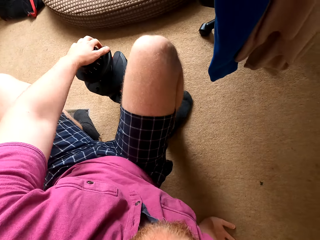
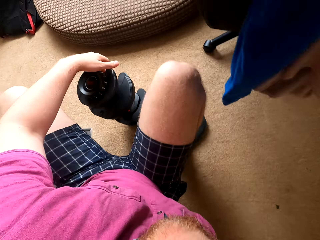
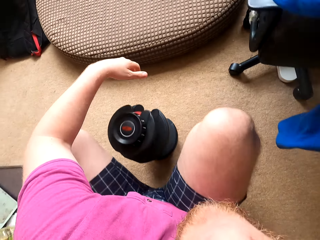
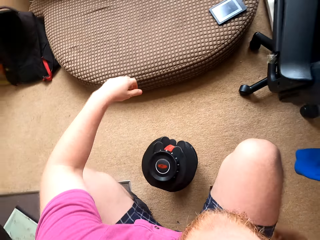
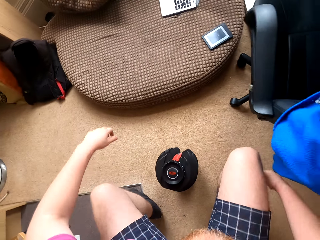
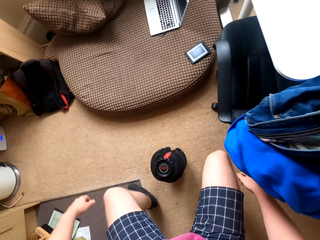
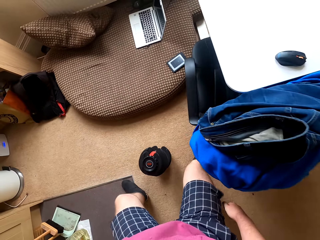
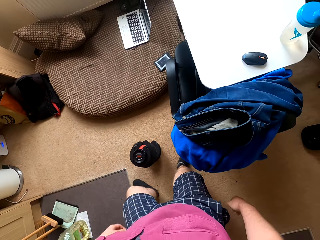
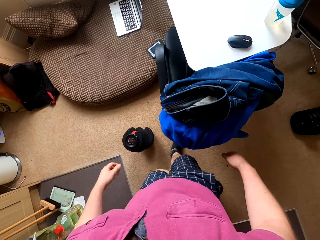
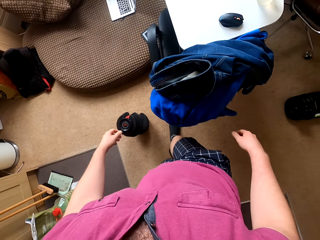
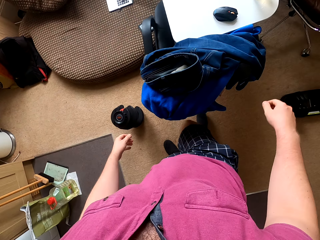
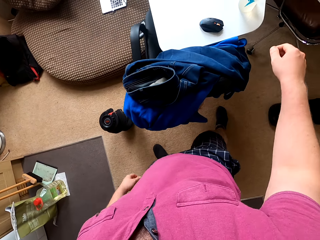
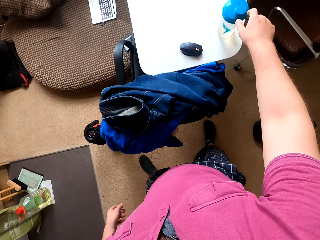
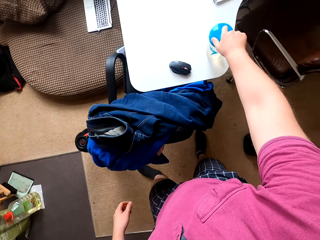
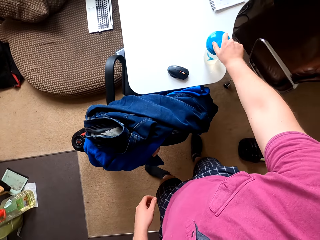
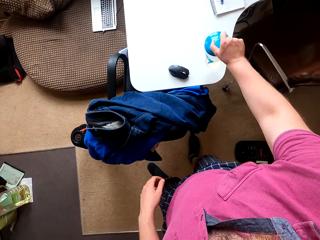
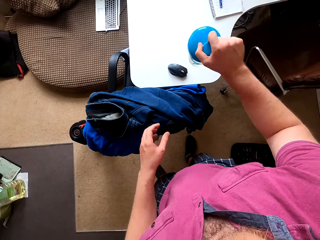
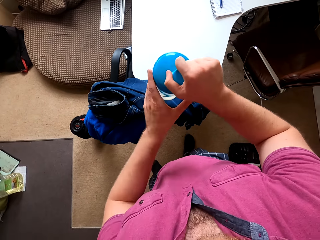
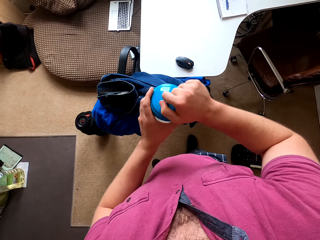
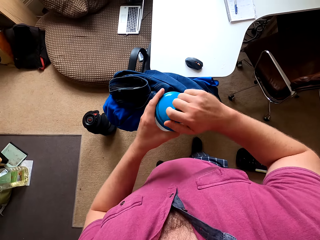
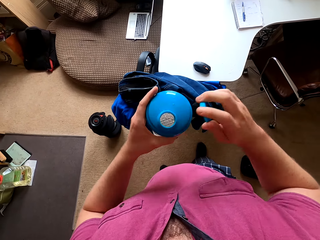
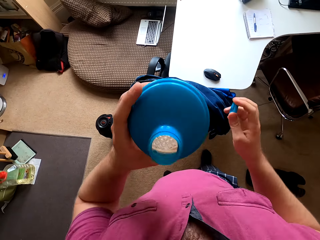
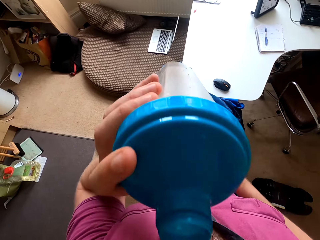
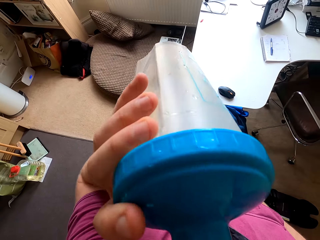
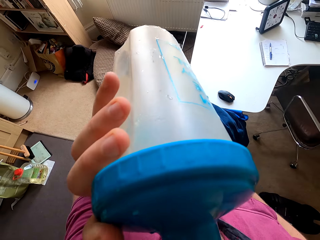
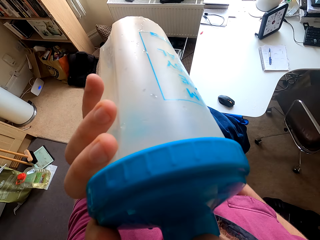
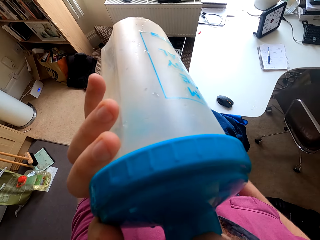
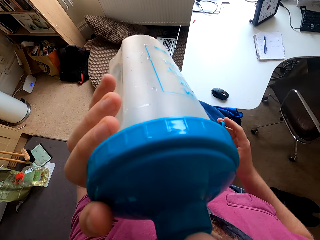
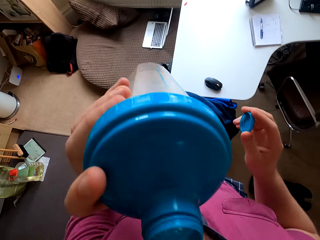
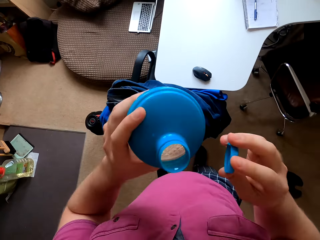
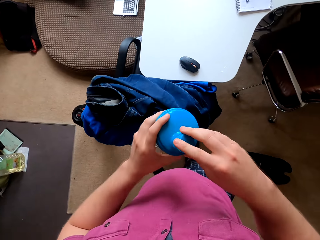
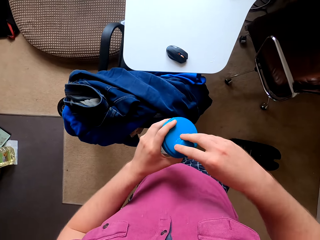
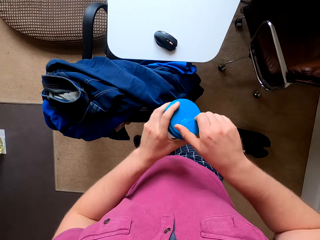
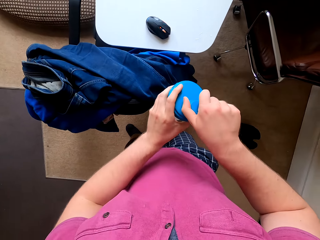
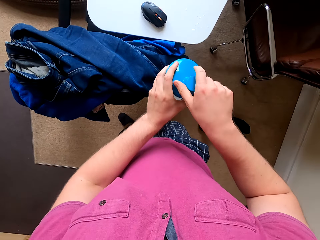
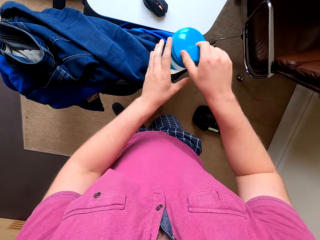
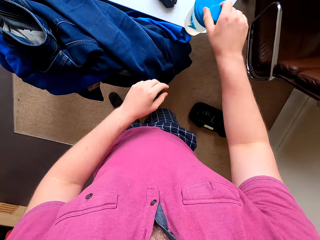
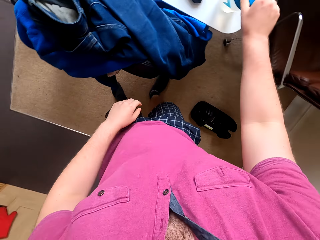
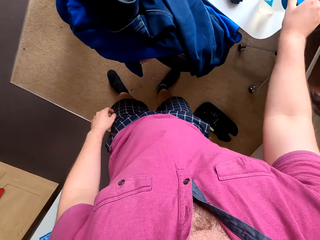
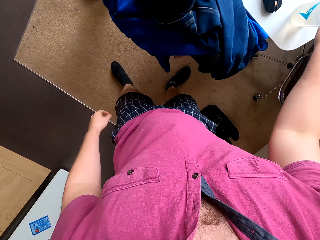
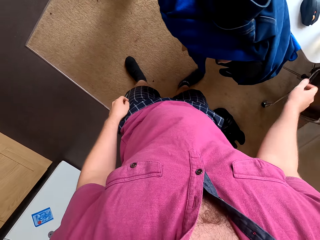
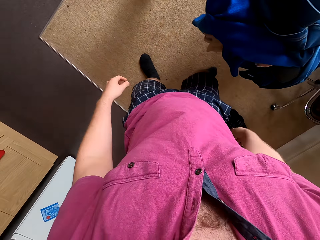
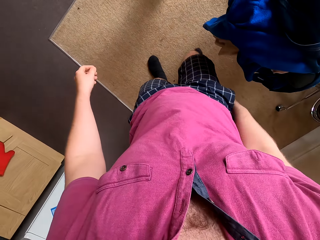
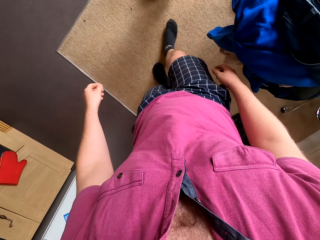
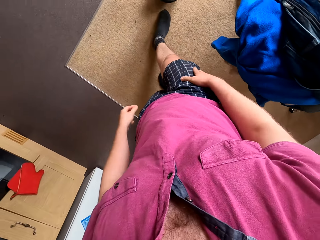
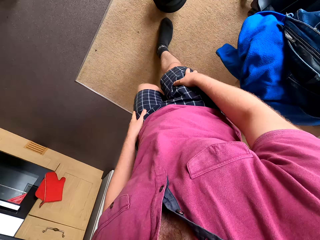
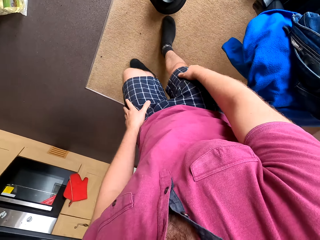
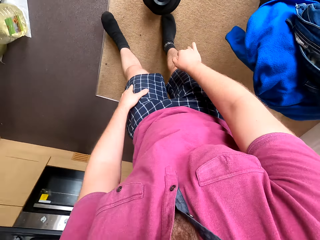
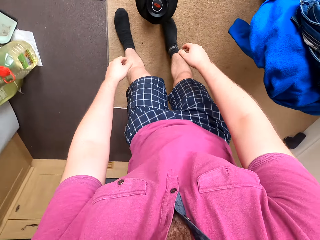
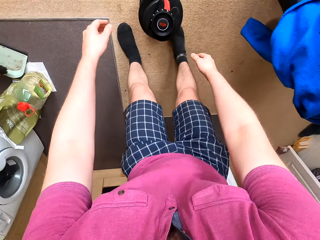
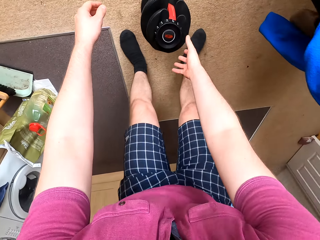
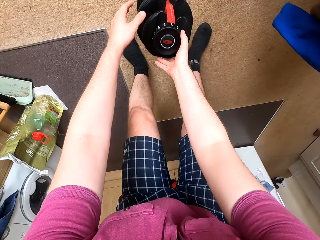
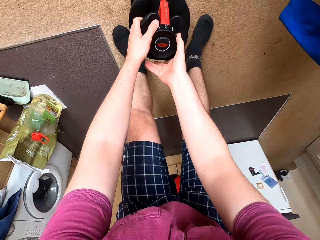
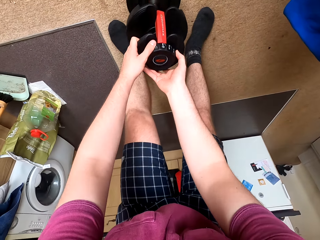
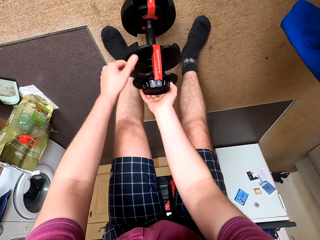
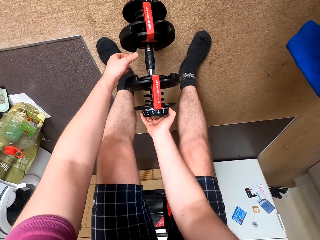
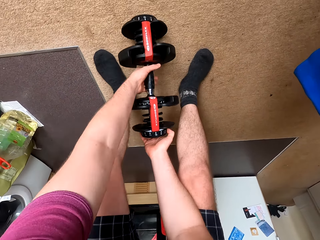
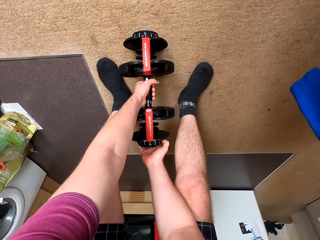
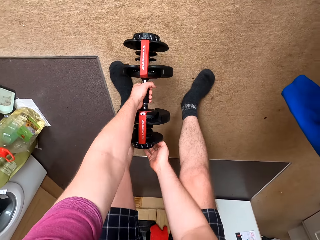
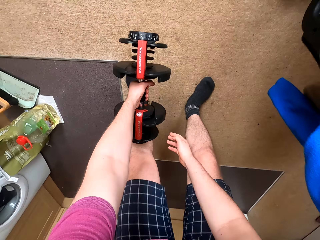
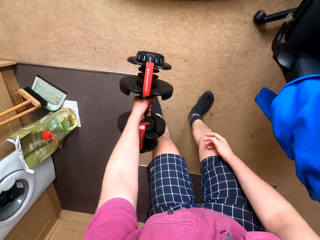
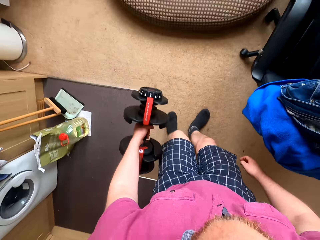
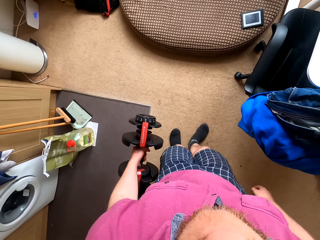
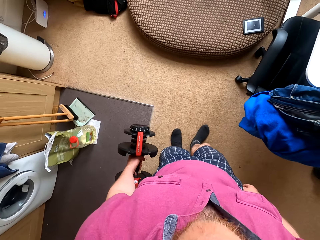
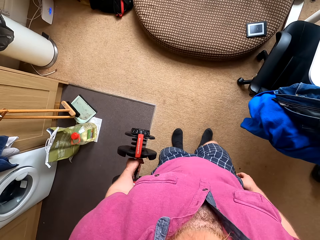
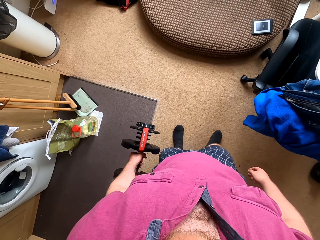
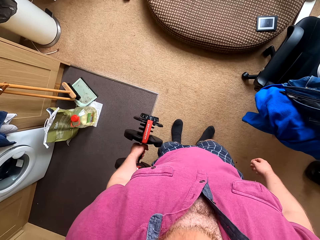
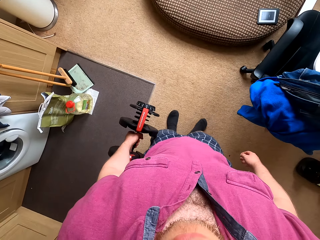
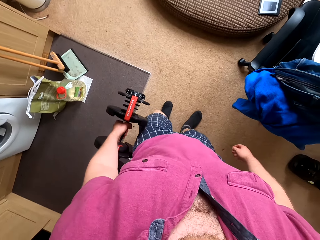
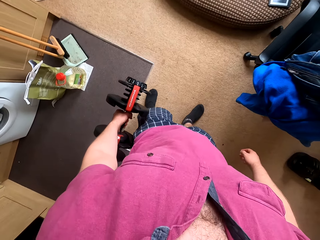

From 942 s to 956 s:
The camera wearer stands up. They wake up on the floor. They pick up the water bottle on top of the table. They open the bottle. They drink water from the bottle. They close the bottle lid. They put the bottle on top of the table. They move towards the dumbbell. They touch the dumbbell. They pick up the dumbbell on the carpet.

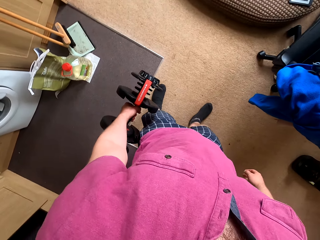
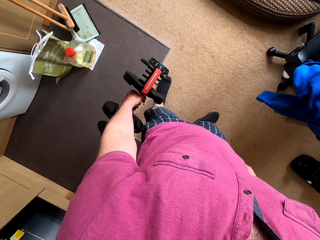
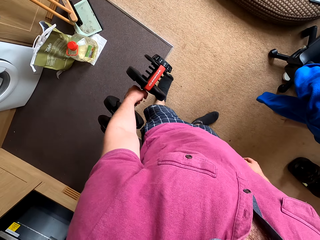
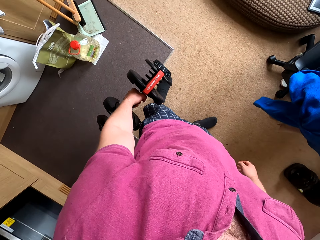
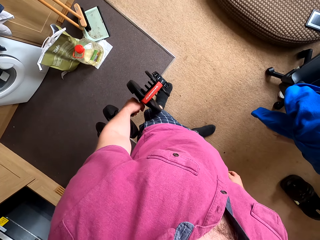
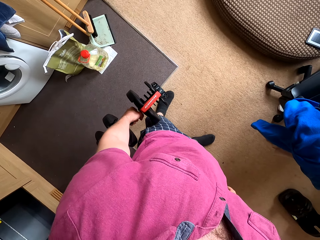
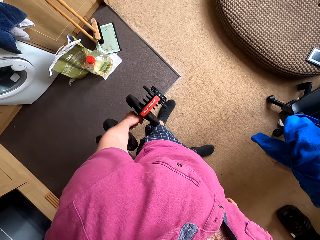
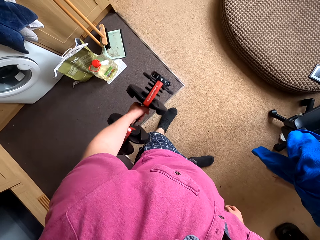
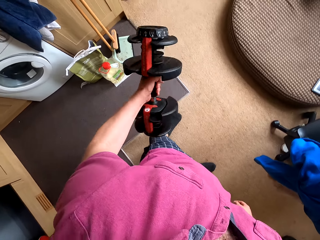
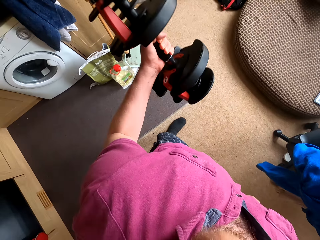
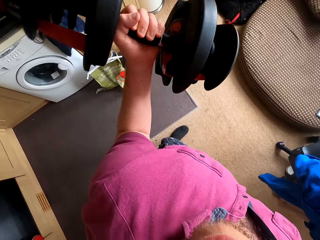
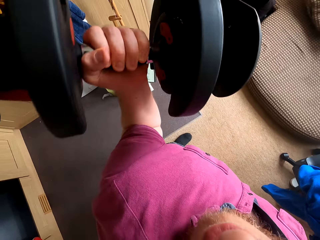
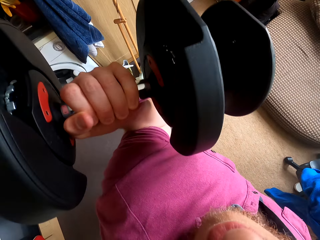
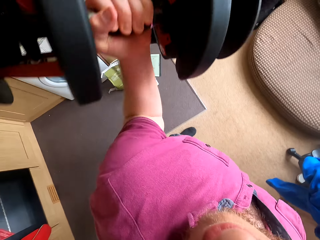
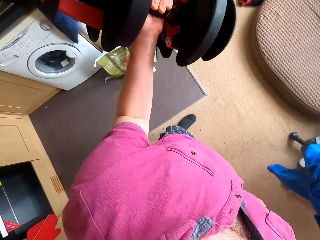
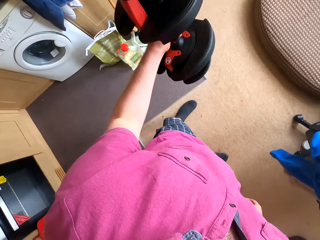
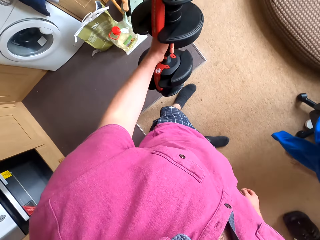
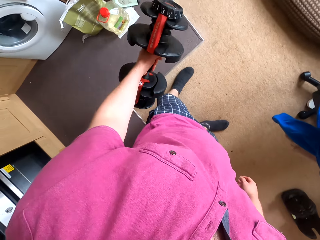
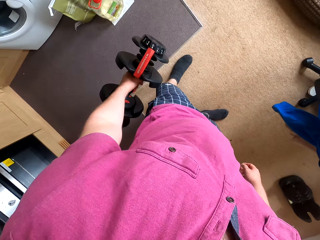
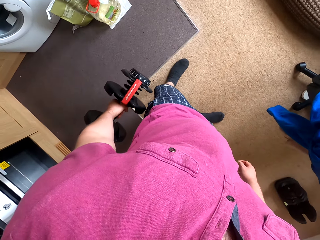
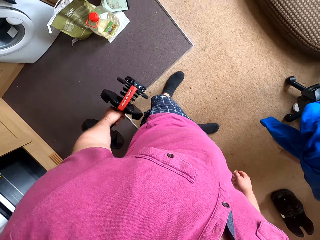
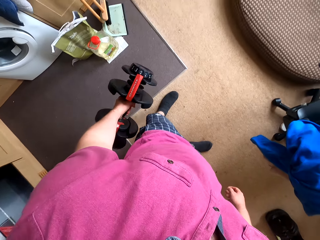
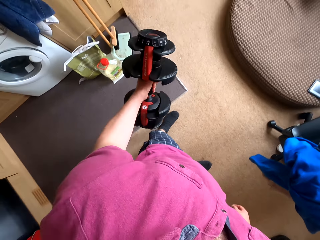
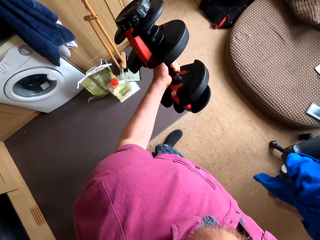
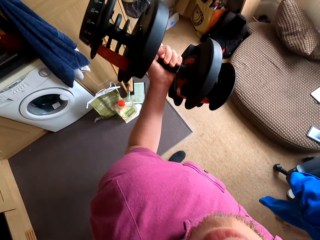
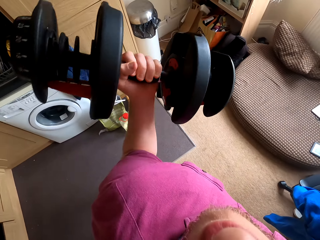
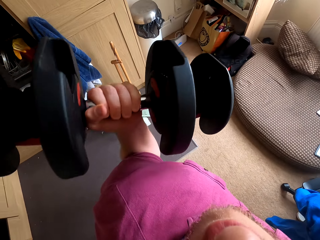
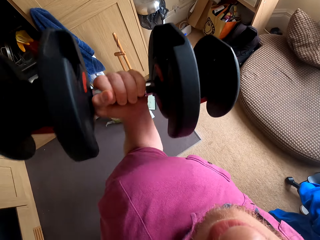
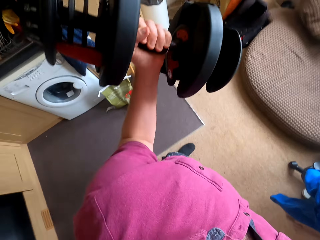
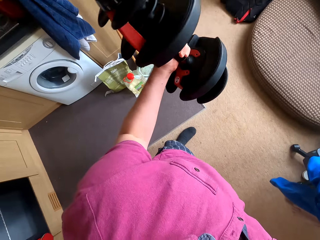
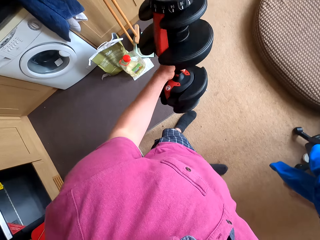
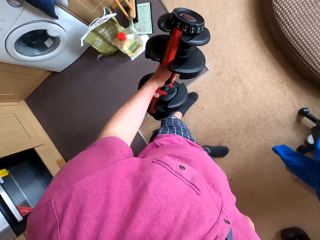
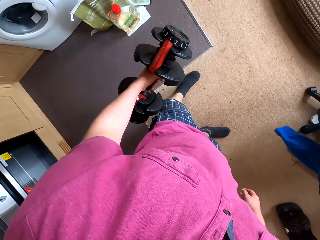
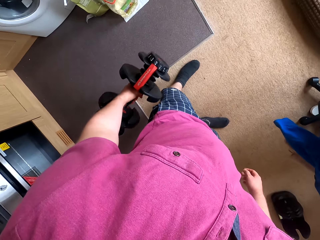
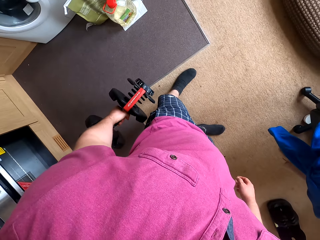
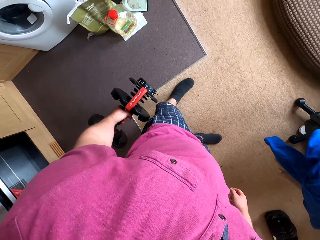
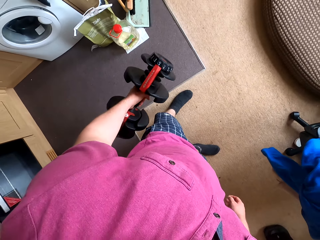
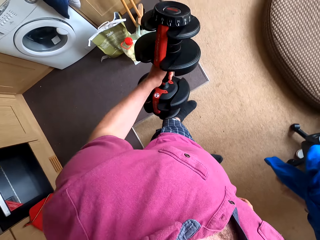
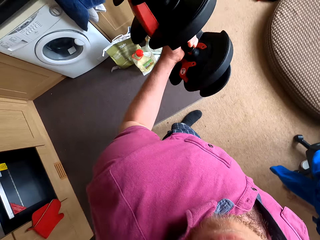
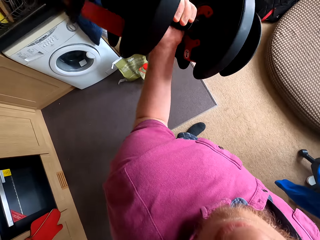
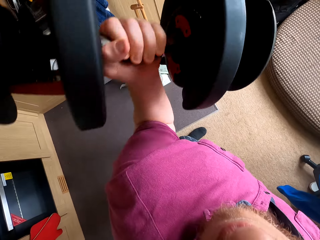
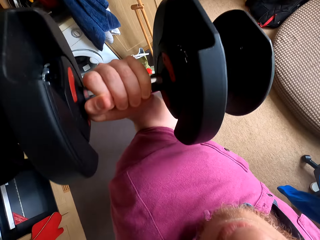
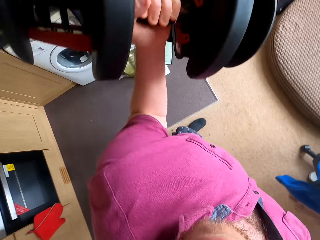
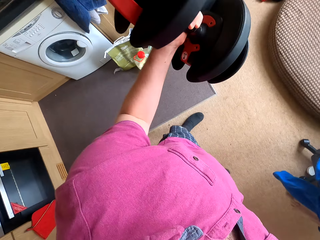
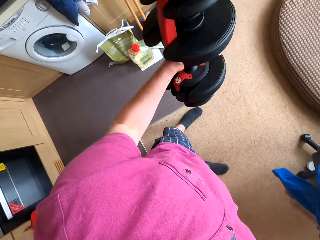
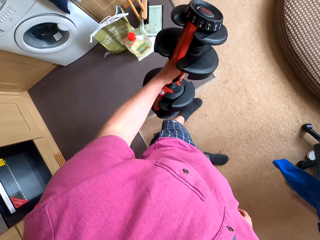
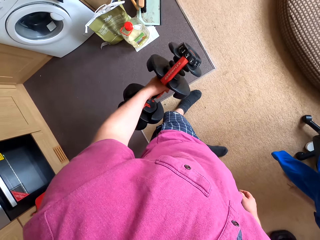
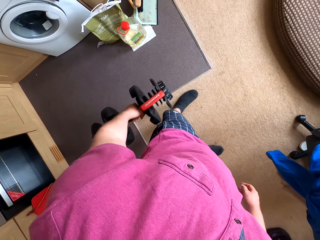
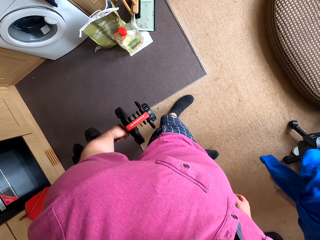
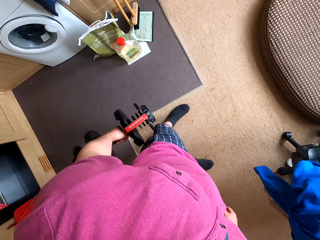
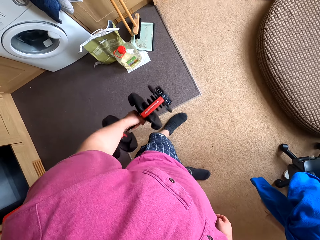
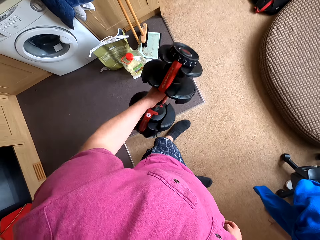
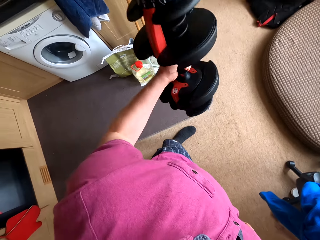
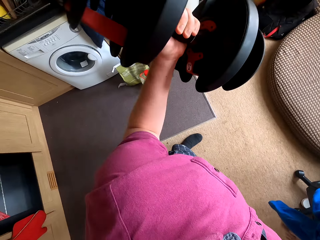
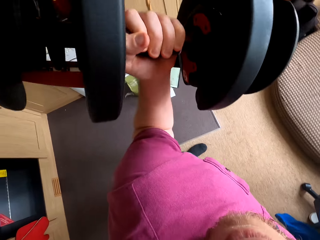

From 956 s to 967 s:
The camera wearer carries the dumbbell. They carry the dumbbell up. They carry the dumbbell down. They carry the dumbbell up. They carry the dumbbell down. They carry the dumbbell up. They carry the dumbbell down.
